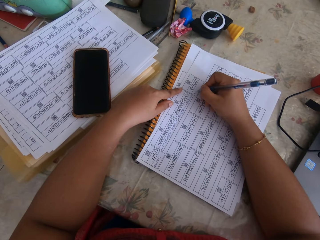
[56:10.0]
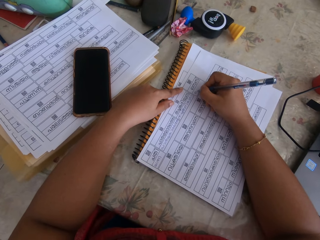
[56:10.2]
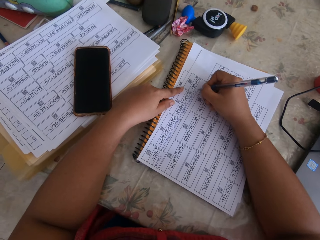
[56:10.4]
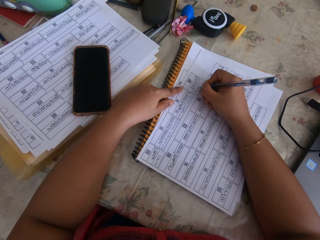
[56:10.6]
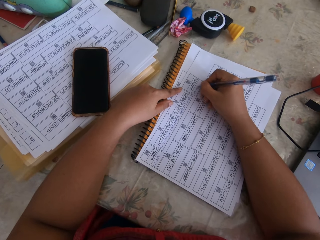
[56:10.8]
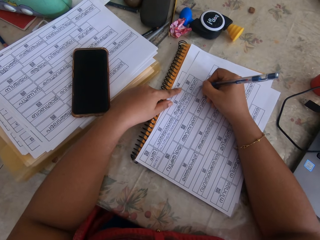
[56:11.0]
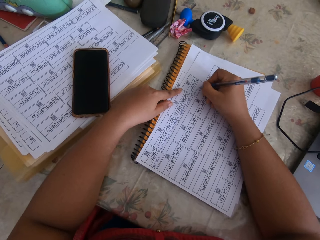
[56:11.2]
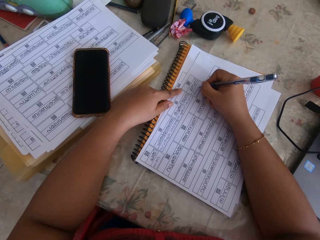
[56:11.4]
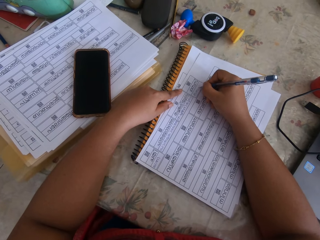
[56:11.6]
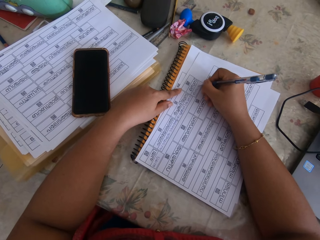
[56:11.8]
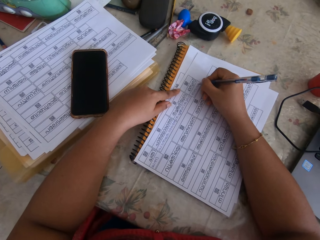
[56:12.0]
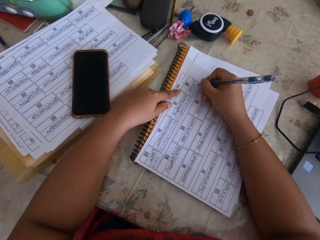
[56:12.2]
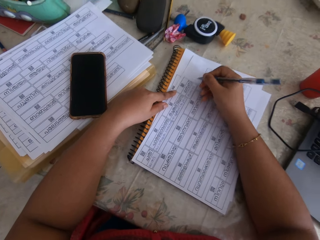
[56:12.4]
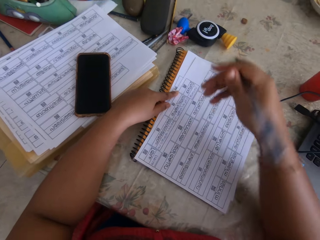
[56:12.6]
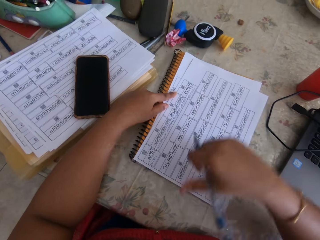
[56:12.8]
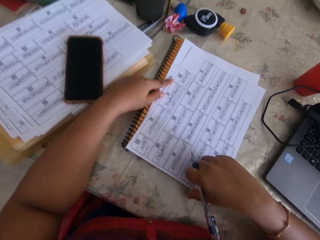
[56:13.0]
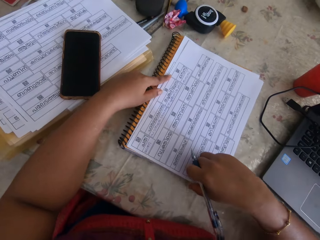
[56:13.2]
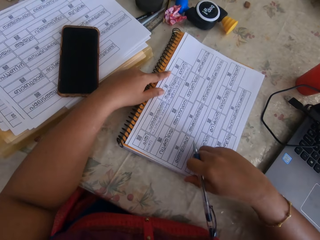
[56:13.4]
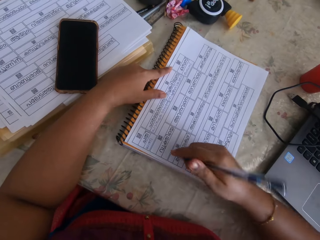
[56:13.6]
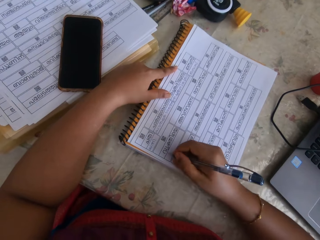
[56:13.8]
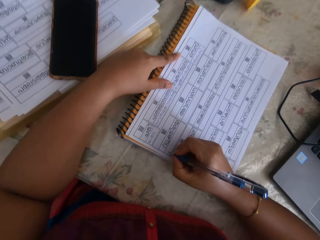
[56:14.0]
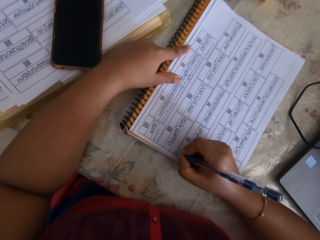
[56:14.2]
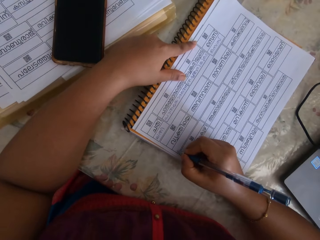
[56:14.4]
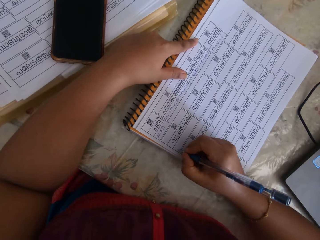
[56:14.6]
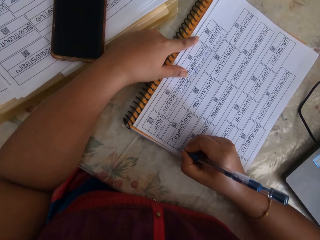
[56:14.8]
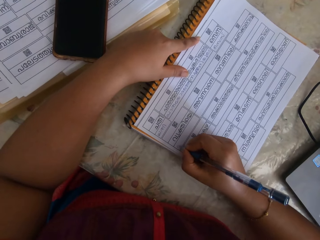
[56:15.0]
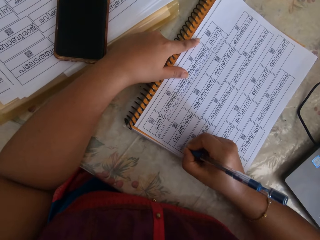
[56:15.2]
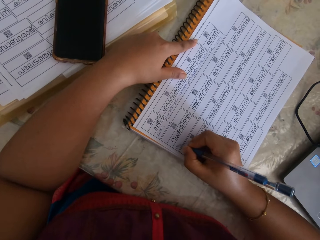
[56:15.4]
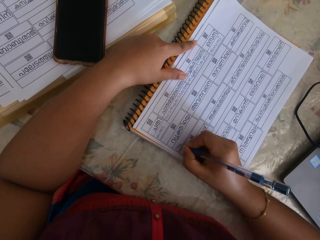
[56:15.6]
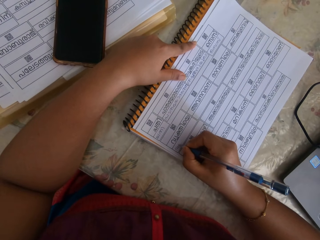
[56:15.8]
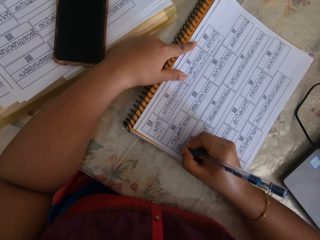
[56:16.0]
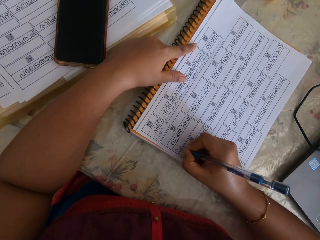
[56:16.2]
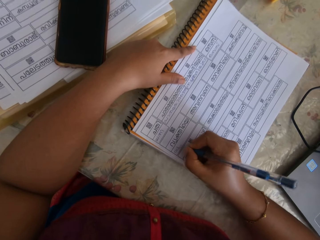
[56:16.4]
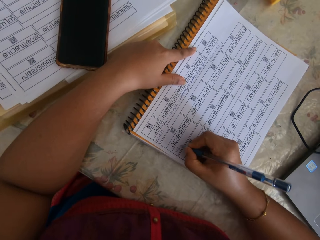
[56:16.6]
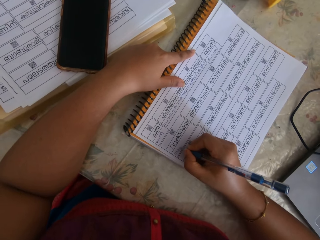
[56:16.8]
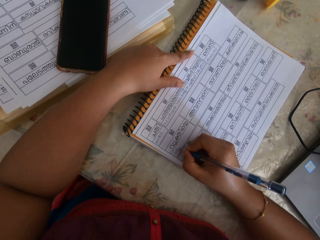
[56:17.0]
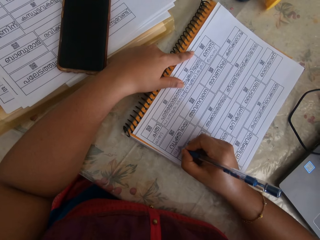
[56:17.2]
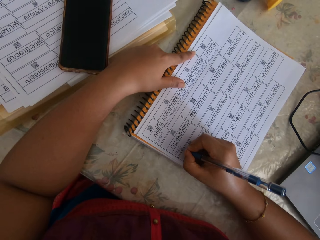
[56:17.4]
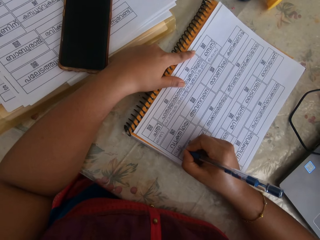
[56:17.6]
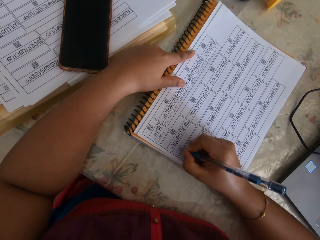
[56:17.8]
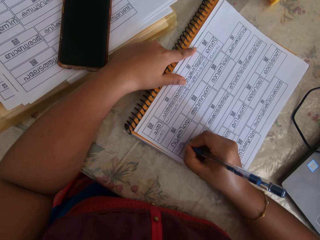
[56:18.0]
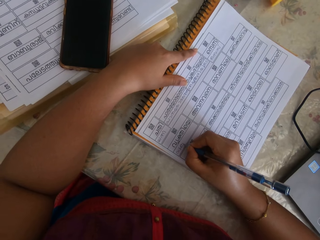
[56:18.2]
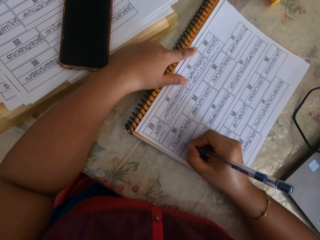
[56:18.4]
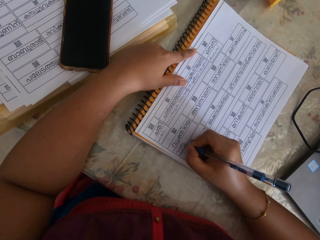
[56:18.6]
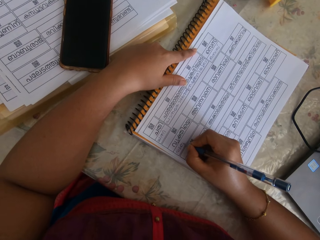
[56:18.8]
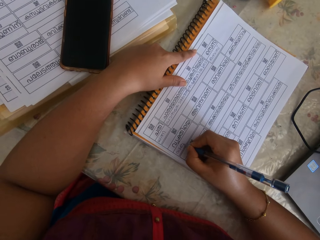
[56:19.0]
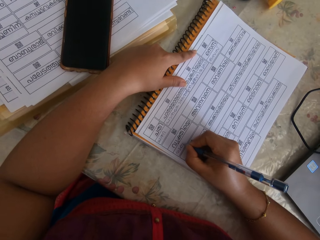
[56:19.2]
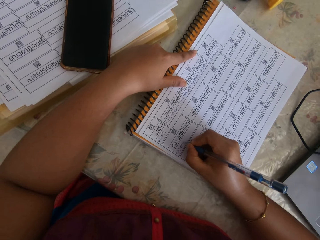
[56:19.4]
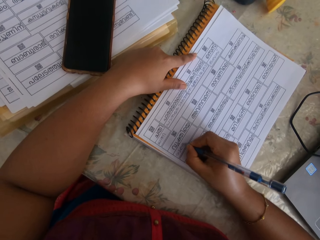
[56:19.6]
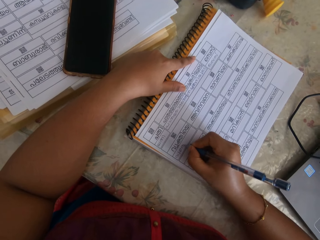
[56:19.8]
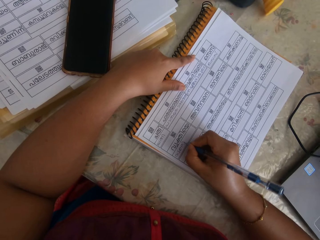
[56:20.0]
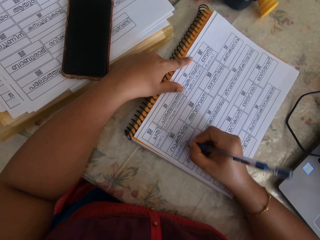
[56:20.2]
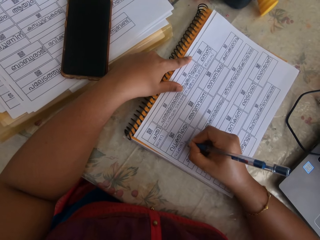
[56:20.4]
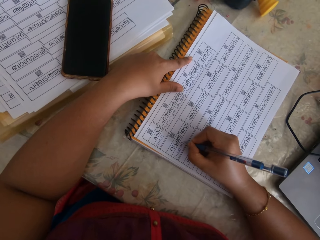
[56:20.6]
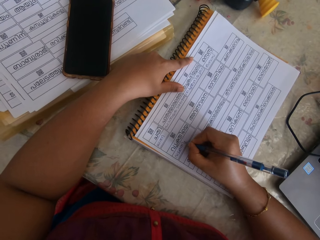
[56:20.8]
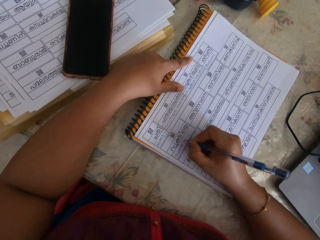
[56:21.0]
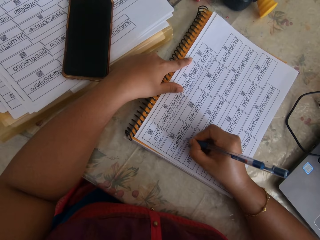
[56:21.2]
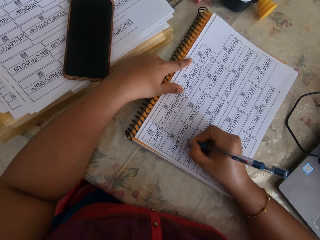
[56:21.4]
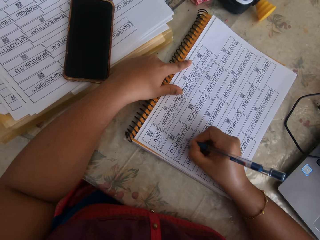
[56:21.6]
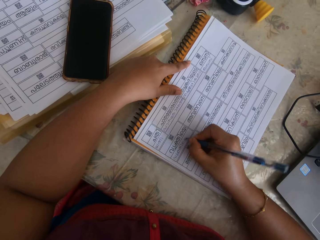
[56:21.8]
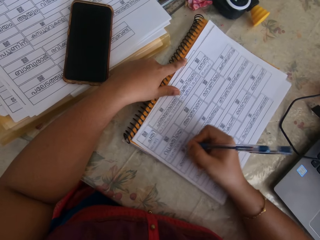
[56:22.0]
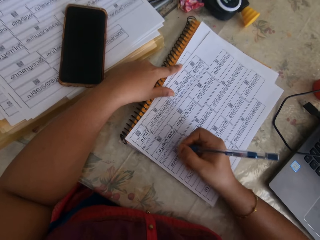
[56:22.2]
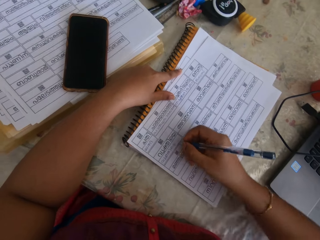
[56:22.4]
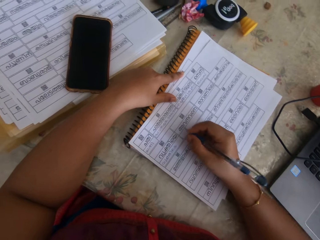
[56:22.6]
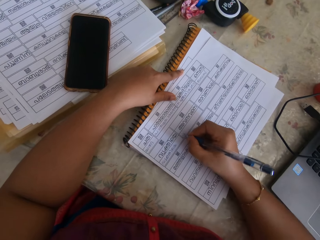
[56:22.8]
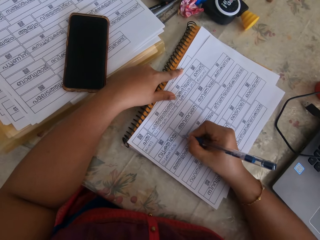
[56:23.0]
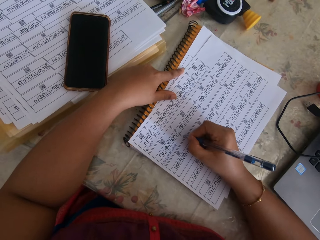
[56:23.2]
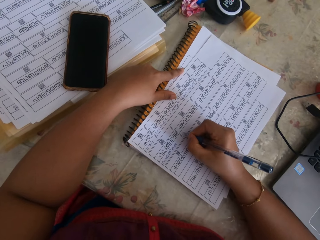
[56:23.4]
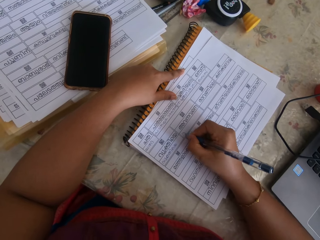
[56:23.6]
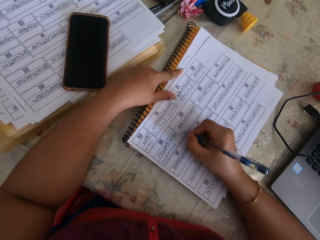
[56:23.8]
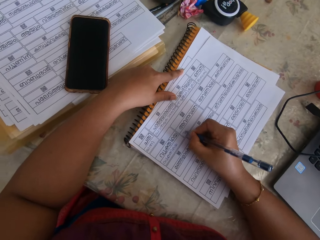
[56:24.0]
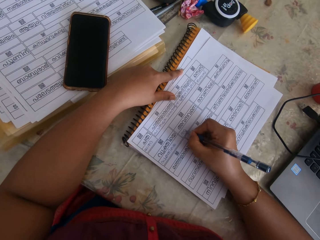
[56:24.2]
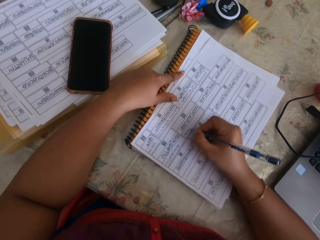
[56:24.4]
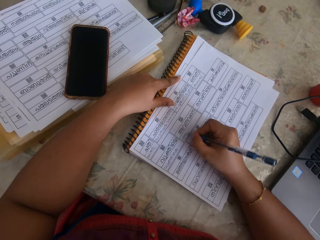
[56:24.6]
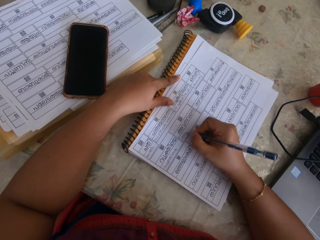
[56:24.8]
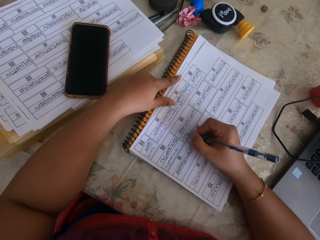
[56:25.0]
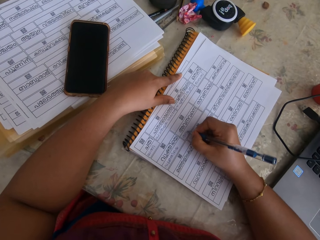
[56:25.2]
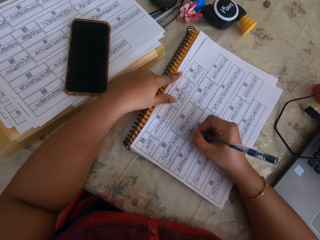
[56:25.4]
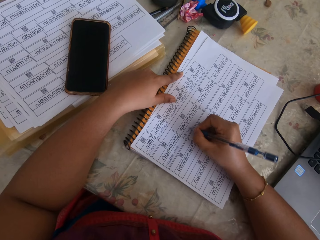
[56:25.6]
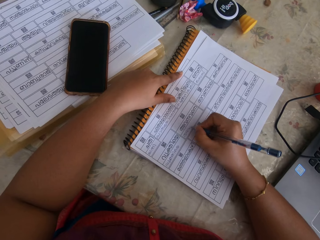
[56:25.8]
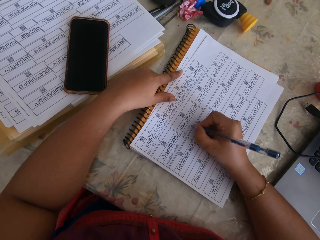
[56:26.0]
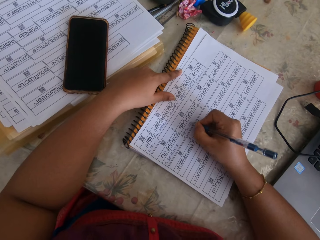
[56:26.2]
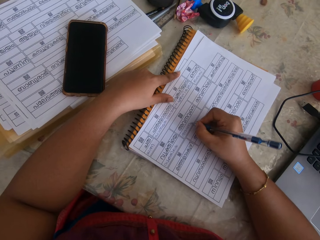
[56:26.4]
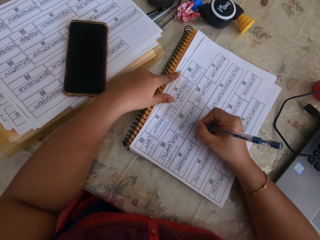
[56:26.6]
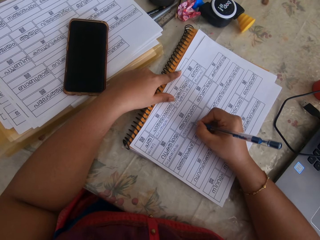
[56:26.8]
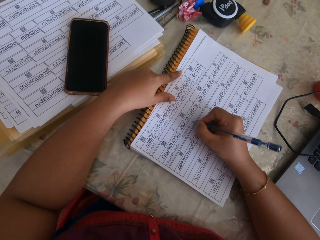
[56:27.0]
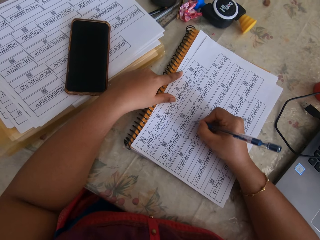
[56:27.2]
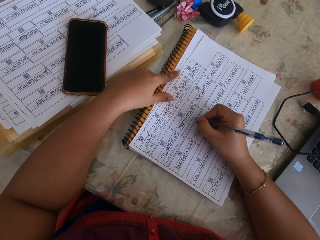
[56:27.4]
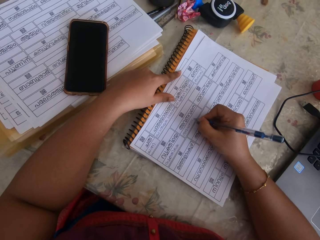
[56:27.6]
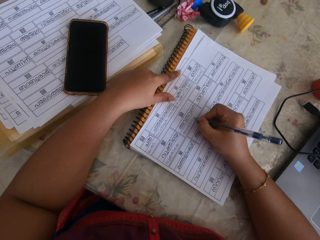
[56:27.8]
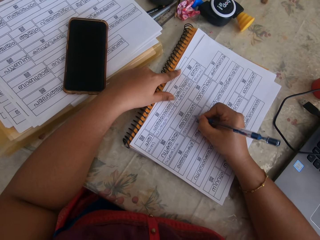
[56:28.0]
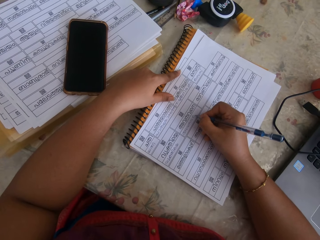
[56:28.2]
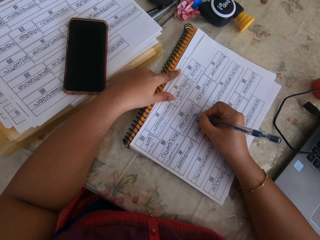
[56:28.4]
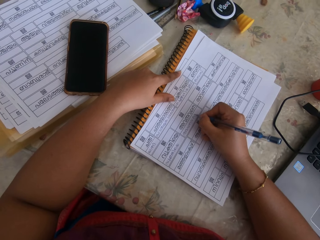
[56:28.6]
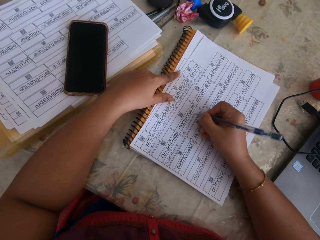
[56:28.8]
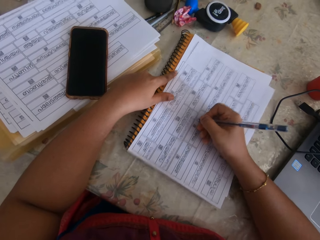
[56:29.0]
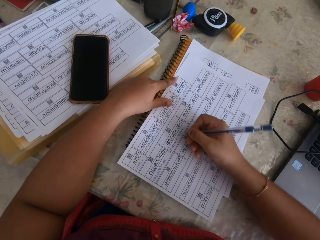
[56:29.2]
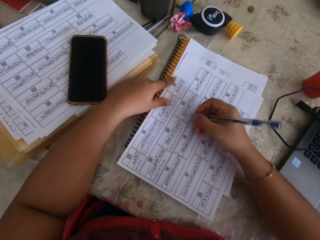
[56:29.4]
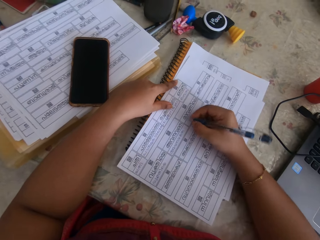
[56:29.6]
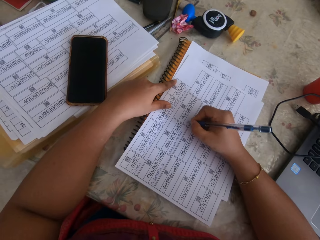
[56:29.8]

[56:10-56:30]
The camera wearer moves the paper. They write on the paper. They move the paper. They write on the paper. They move the paper.

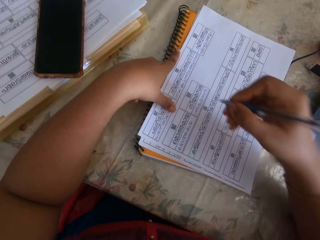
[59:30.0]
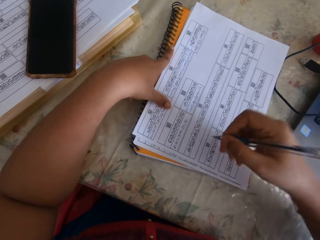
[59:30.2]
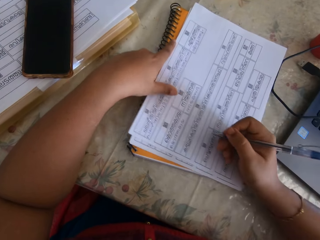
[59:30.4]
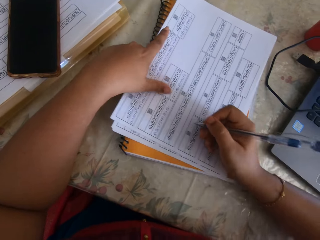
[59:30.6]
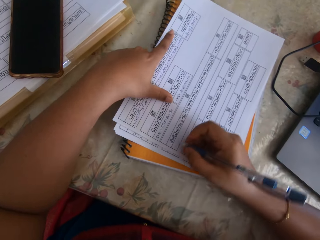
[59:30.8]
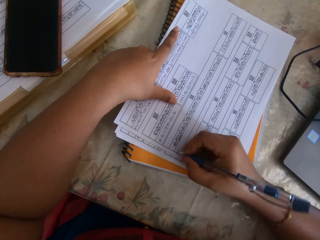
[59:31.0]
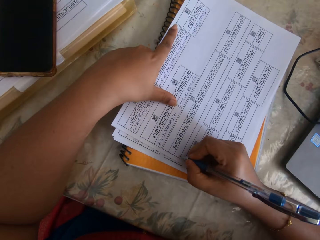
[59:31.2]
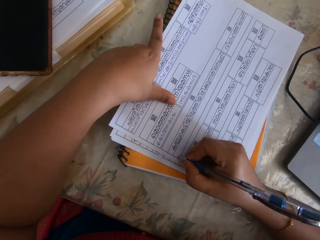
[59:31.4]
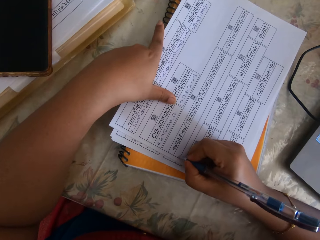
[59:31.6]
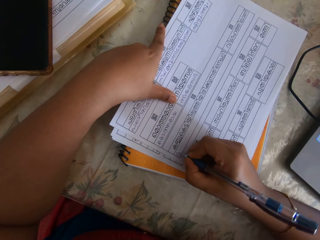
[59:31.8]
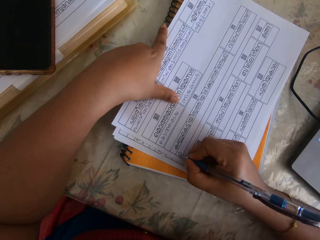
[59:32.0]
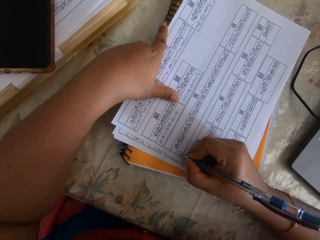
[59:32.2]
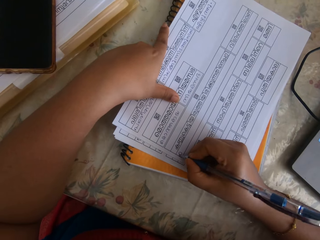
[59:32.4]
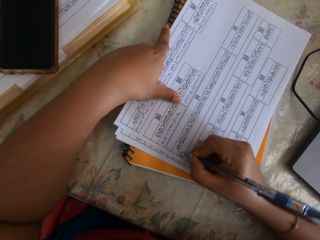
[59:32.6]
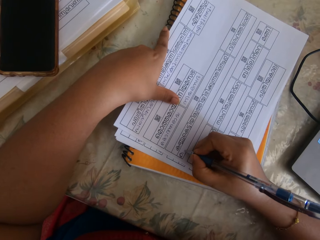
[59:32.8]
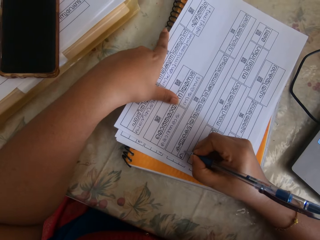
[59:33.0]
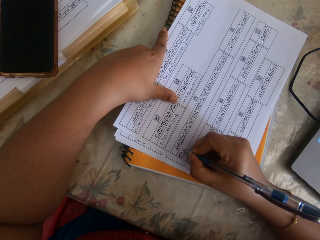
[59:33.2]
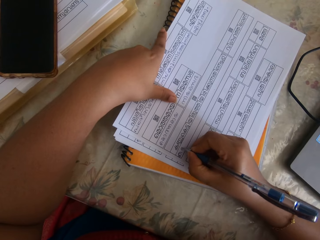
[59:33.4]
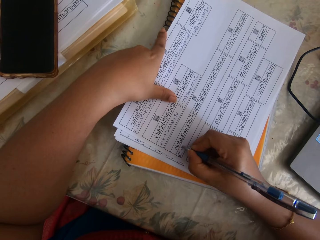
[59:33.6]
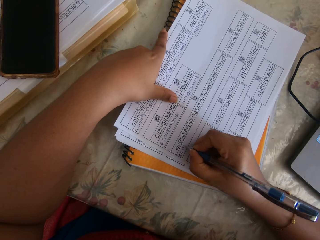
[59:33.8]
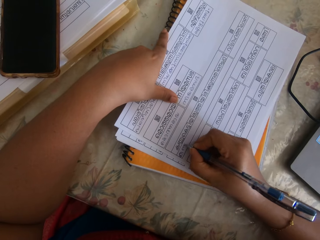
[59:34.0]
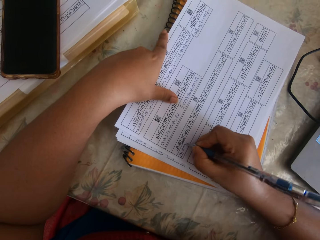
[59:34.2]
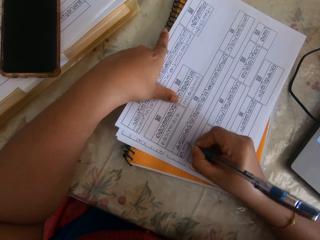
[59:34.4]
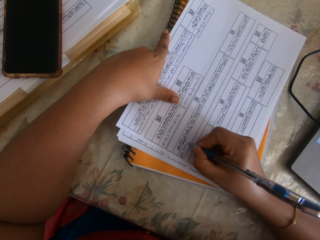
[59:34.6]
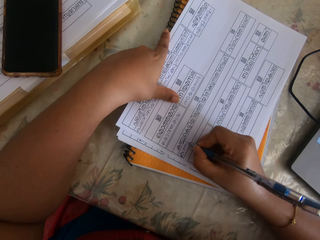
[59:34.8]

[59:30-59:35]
The camera wearer adjusts the papers with her left hand. She writes on the paper with the pen in her right hand.
